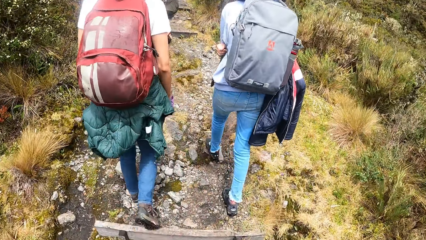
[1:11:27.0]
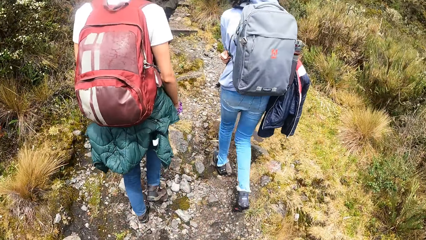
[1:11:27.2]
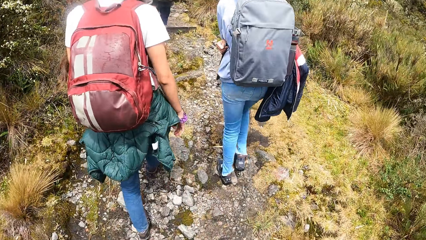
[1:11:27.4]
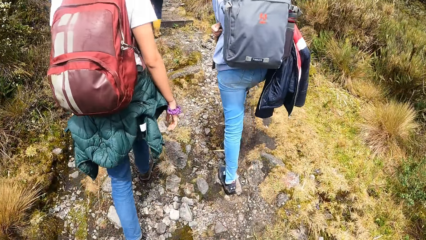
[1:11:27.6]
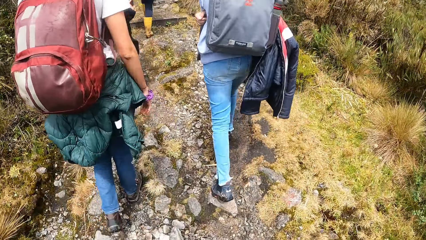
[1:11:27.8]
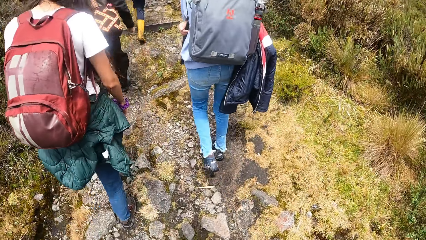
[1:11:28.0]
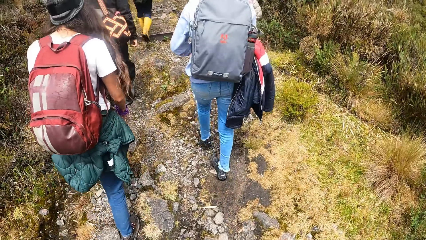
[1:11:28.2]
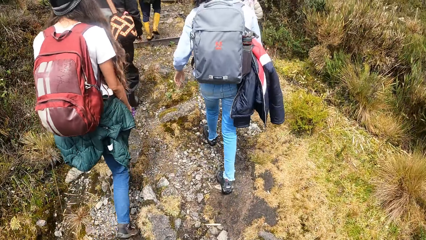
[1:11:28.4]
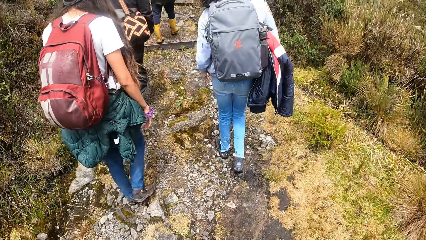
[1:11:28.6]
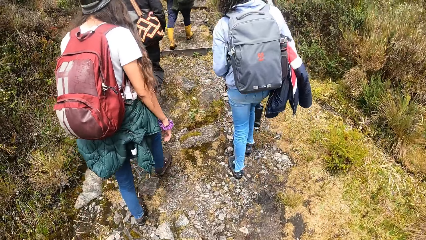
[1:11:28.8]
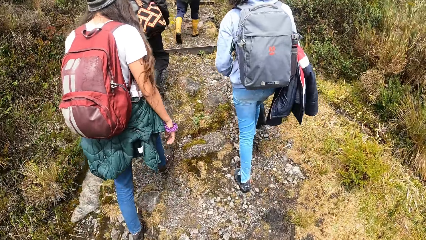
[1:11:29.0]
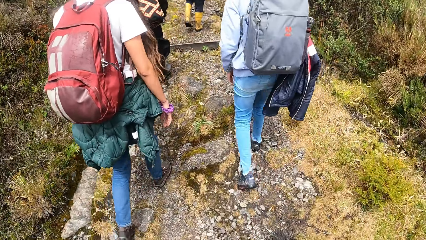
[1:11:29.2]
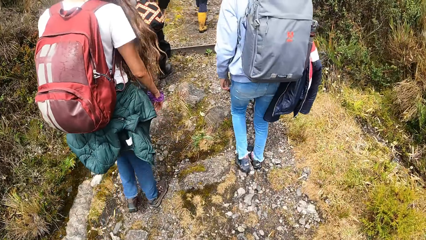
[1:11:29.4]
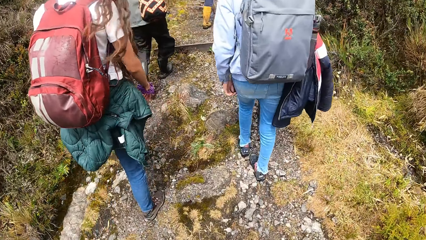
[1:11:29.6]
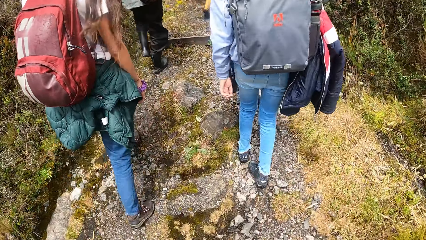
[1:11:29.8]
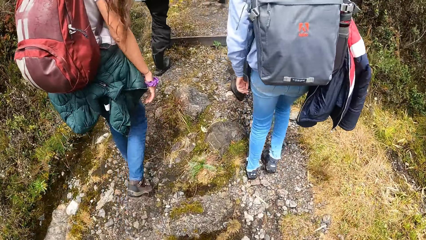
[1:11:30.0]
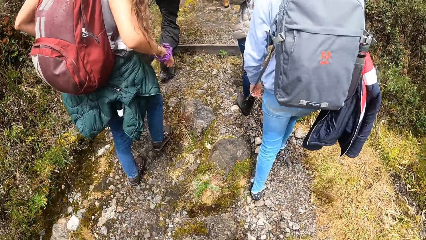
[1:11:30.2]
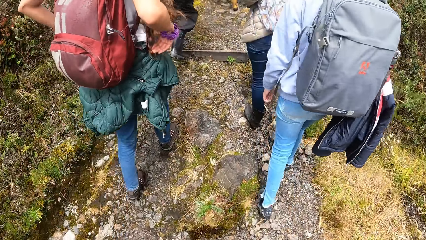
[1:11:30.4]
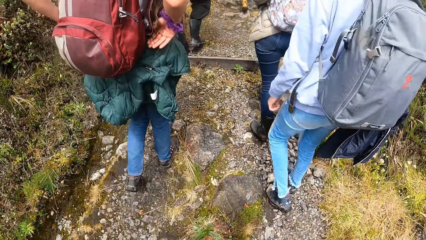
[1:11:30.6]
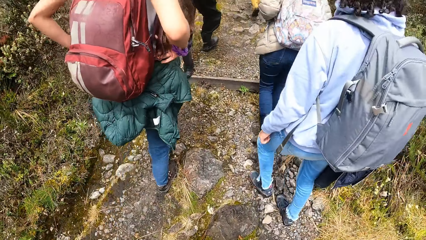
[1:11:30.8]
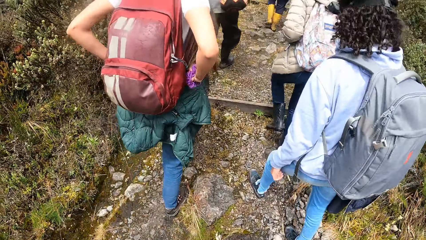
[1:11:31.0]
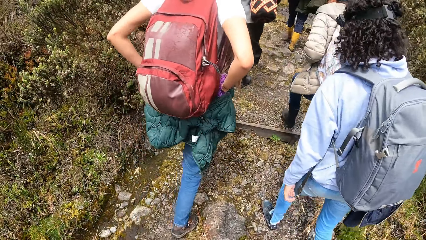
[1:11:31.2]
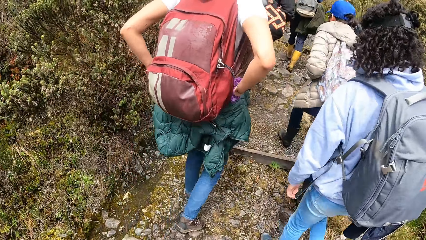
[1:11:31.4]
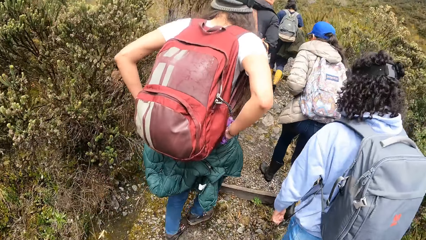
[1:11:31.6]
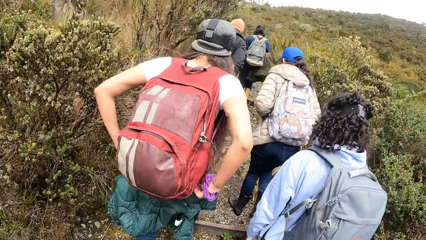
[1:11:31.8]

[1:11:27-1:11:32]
The woman touches a backpack on her back with both hands.

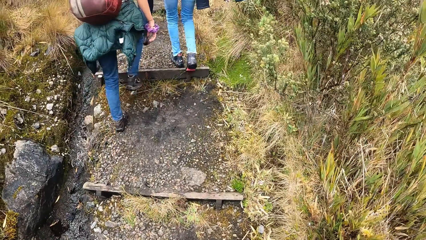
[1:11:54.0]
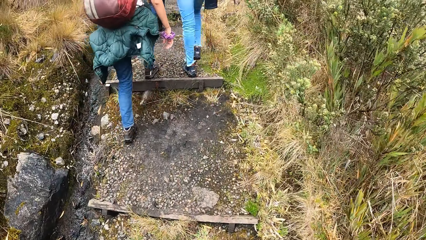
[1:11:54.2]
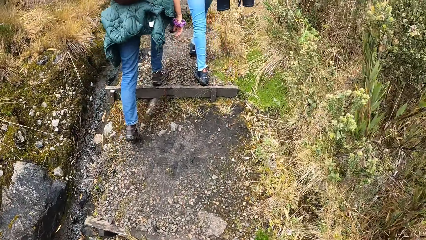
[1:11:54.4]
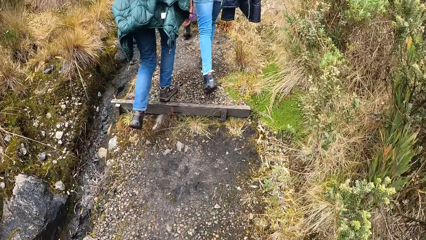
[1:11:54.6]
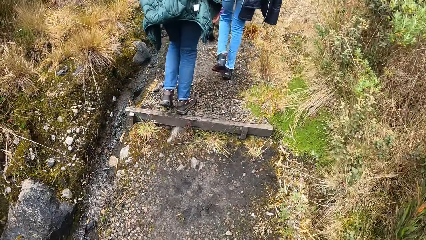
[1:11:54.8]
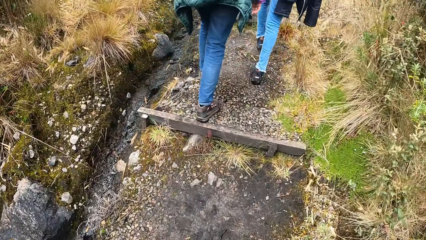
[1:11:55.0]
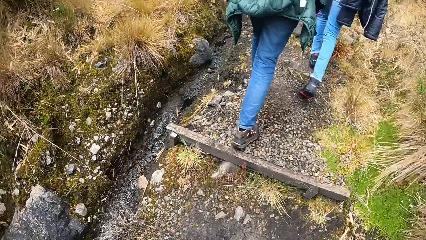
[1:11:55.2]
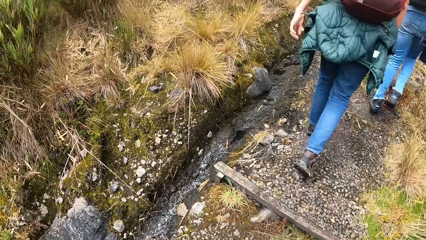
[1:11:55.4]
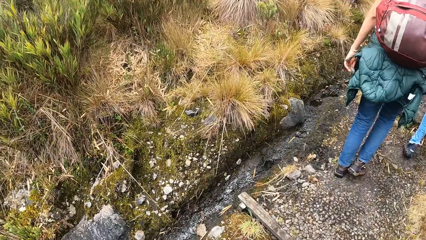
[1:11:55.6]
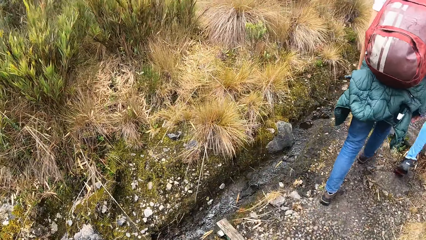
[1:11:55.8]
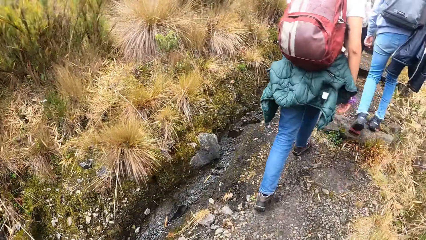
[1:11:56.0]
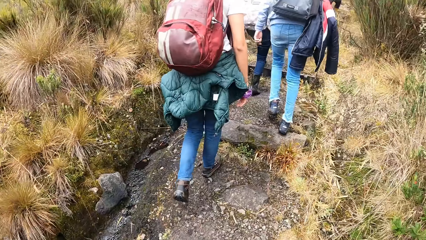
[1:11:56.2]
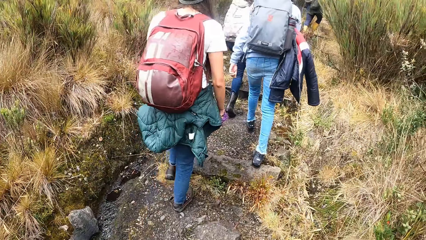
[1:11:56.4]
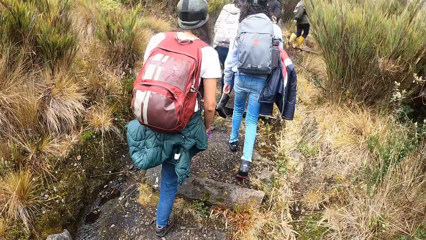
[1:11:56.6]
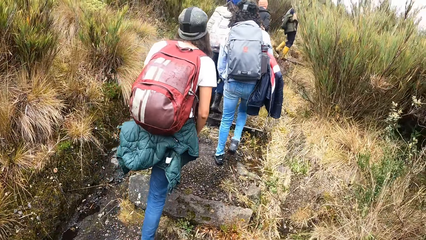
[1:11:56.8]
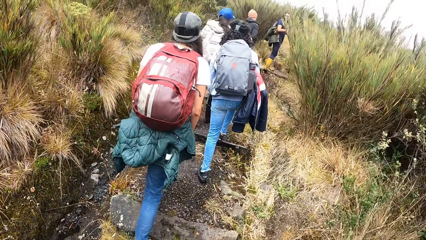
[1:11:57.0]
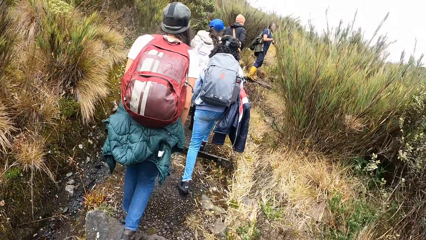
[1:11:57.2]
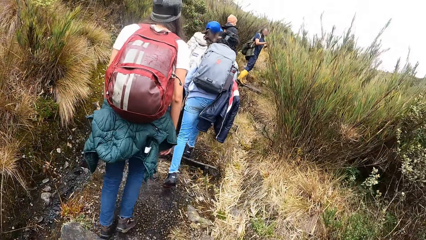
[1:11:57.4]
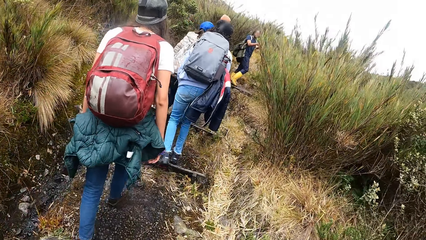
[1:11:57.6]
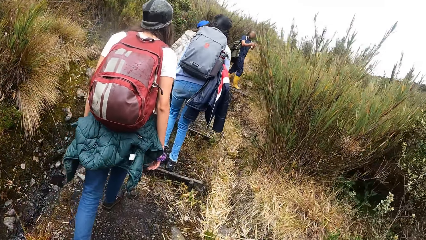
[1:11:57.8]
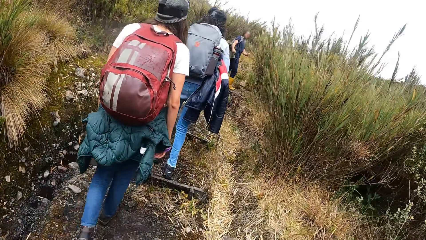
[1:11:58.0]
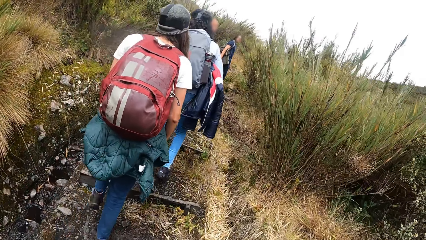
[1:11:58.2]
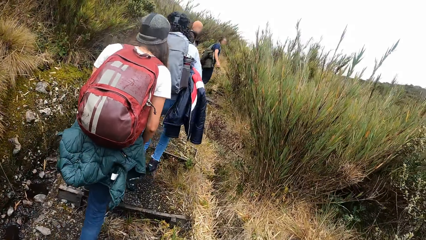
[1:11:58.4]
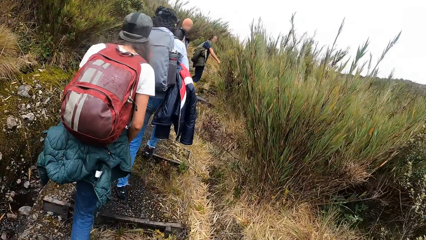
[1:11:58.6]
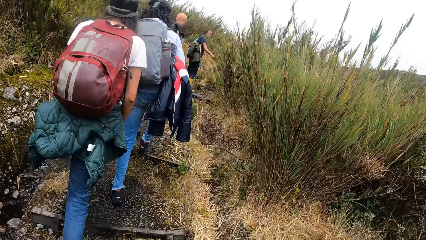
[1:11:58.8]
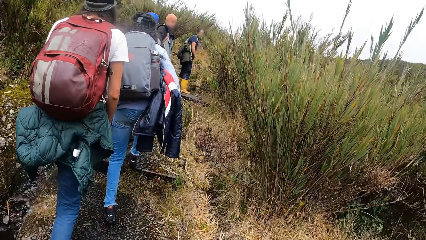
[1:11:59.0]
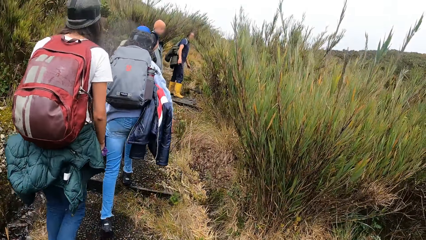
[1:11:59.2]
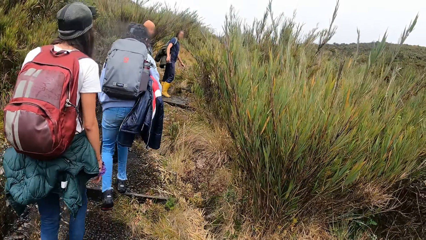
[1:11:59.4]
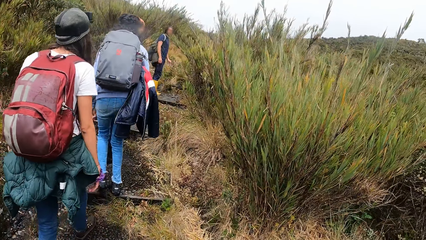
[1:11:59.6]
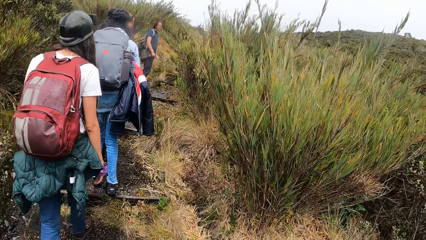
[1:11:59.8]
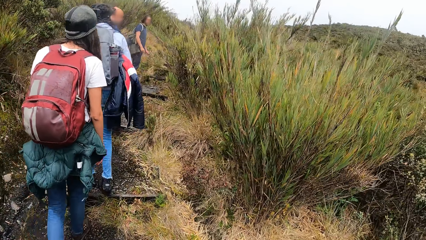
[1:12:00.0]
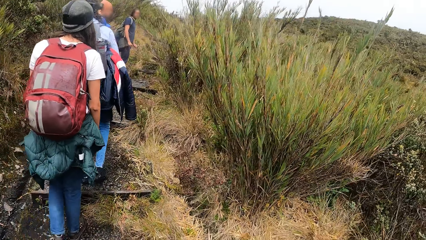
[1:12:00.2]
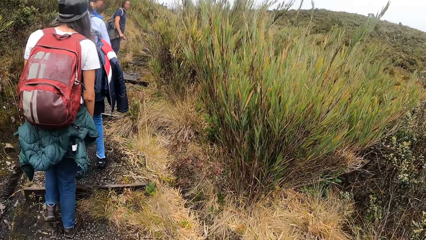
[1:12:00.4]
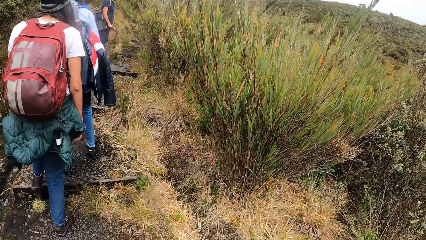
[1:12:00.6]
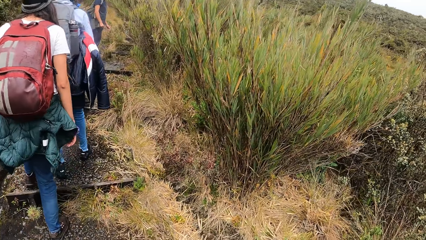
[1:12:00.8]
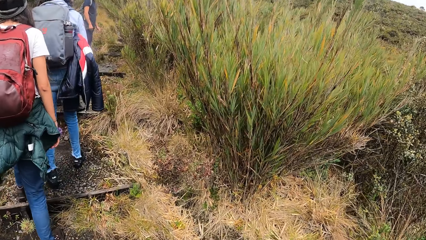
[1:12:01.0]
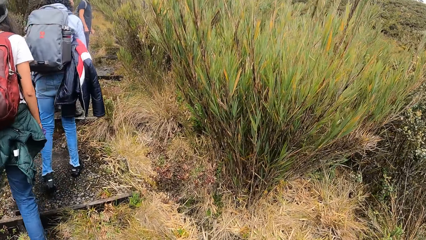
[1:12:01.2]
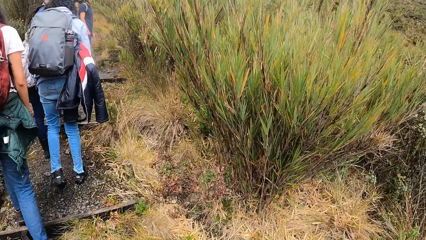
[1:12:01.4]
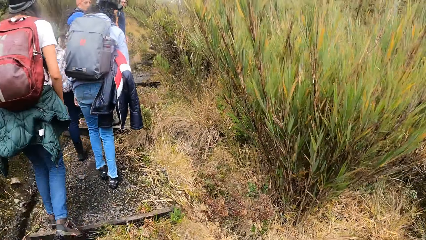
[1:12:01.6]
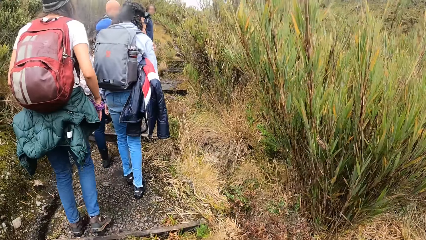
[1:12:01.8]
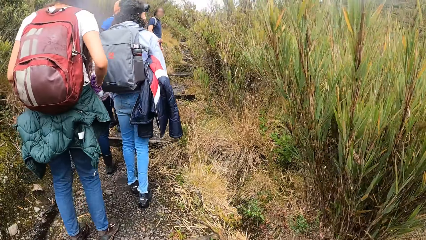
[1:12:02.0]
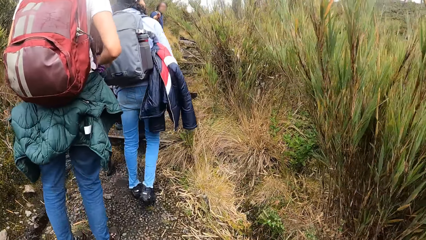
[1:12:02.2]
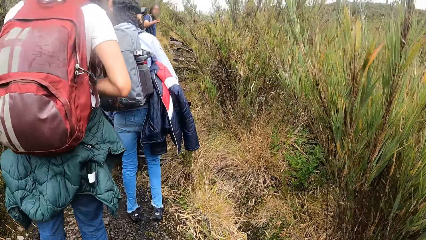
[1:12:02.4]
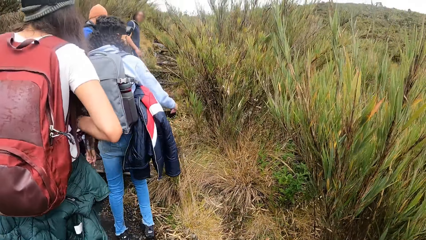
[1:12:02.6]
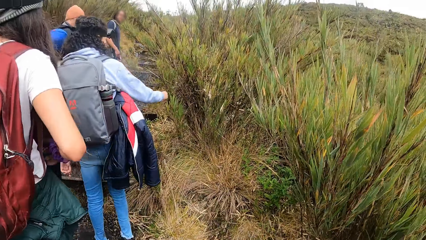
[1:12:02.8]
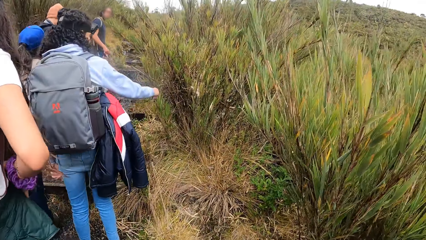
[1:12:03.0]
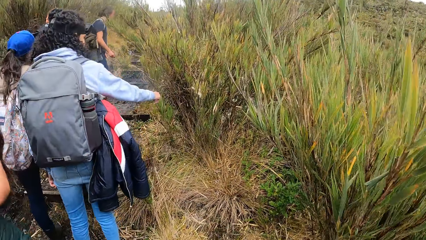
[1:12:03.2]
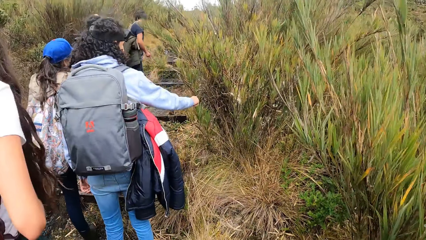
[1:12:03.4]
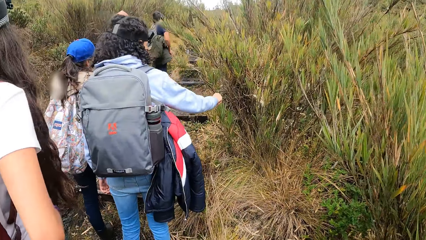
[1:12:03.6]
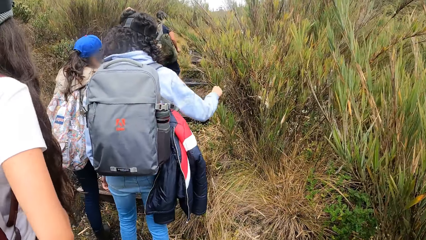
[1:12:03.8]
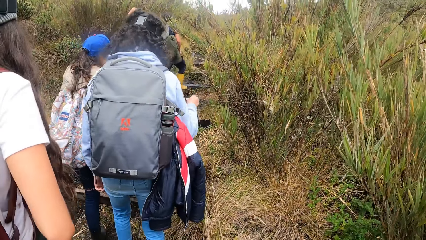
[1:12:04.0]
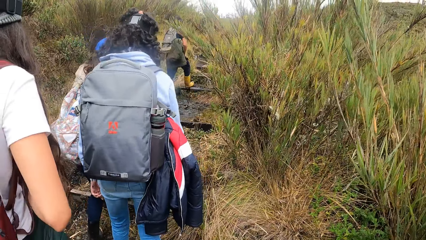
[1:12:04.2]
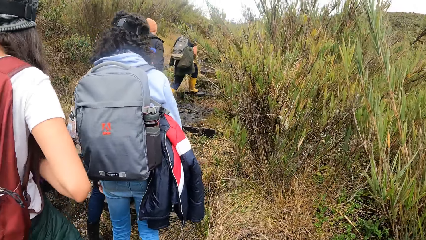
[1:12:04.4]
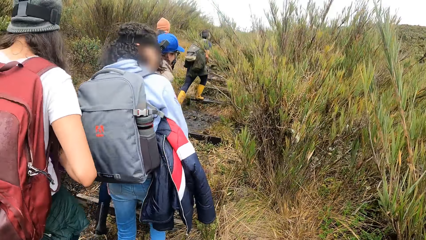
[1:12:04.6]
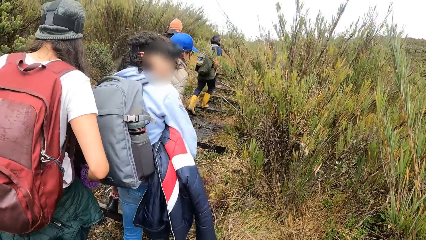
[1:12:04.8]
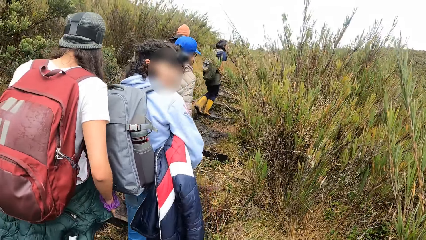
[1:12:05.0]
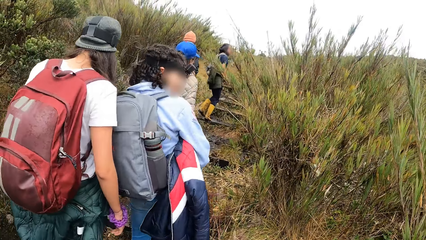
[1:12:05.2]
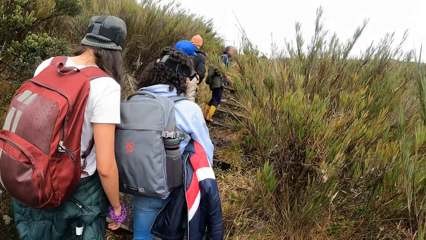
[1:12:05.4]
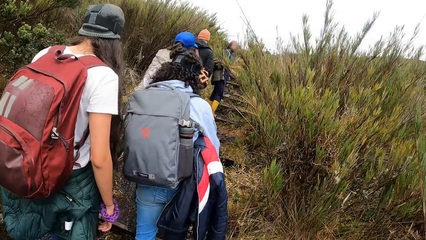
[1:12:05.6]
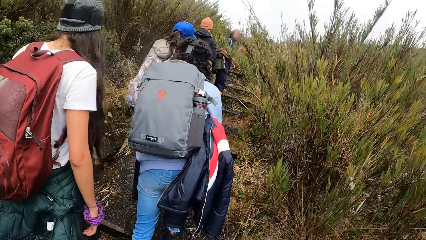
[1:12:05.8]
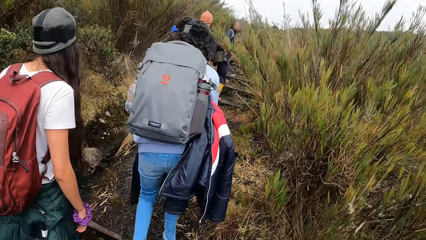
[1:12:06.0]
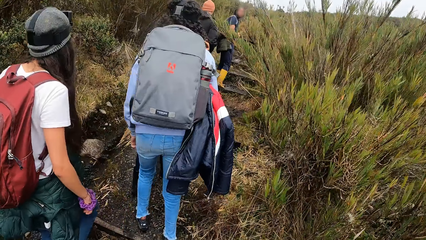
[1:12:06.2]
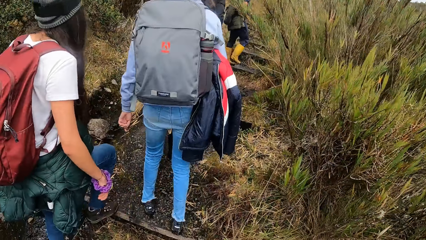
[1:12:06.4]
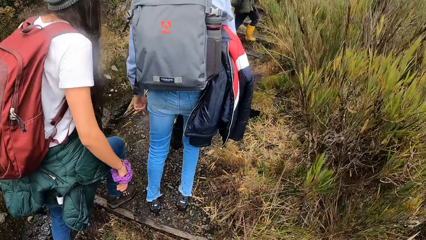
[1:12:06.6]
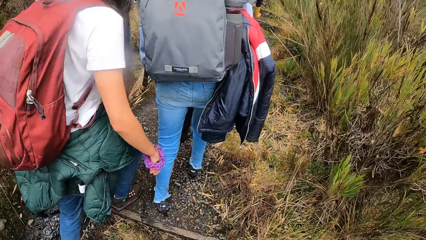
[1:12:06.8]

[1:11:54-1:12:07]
The camera wearer looks at the plants. They look at the colleagues. A man turns towards a group of people. Another man turns towards the group of people. A woman touches a plant with her right hand. The woman removes her right hand from the plant.
